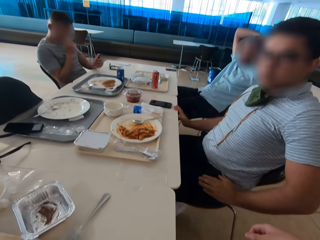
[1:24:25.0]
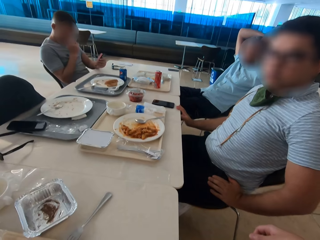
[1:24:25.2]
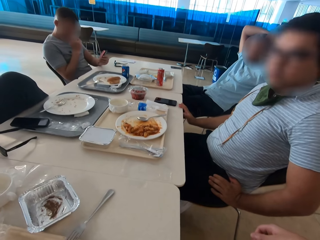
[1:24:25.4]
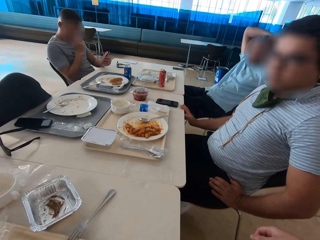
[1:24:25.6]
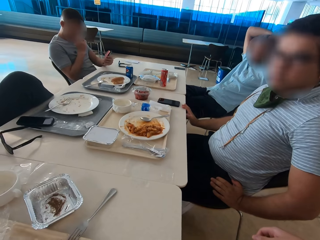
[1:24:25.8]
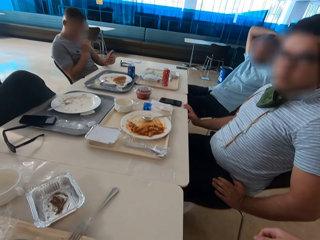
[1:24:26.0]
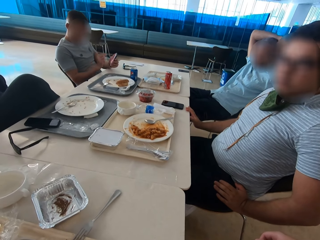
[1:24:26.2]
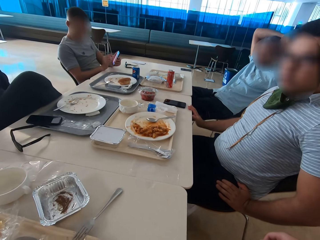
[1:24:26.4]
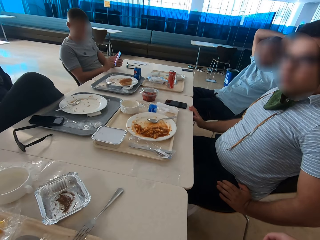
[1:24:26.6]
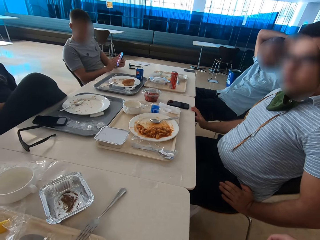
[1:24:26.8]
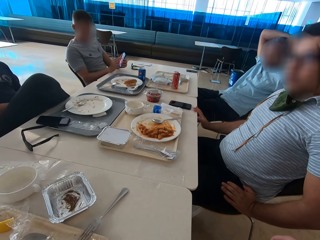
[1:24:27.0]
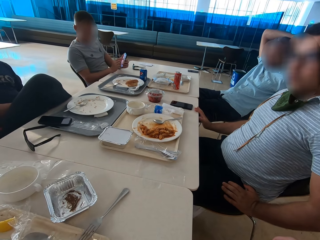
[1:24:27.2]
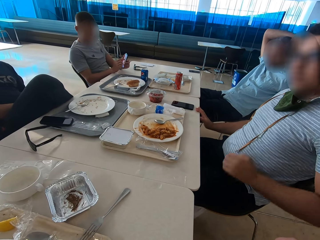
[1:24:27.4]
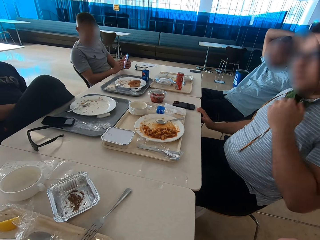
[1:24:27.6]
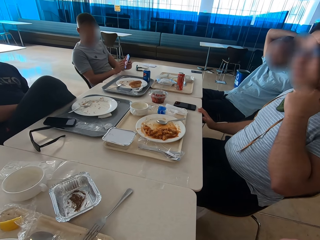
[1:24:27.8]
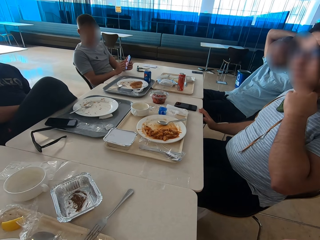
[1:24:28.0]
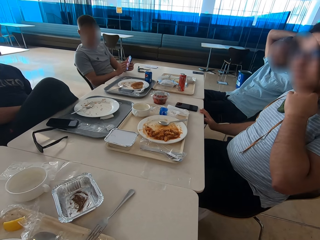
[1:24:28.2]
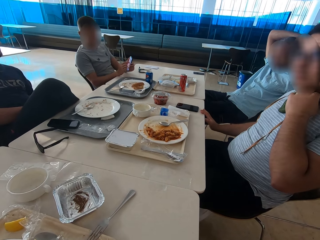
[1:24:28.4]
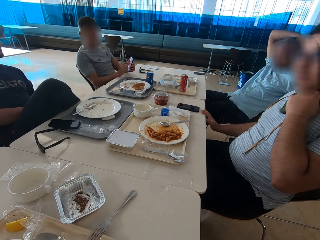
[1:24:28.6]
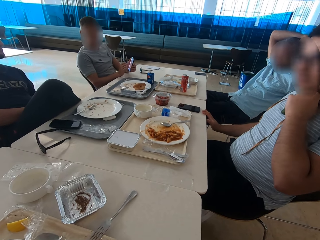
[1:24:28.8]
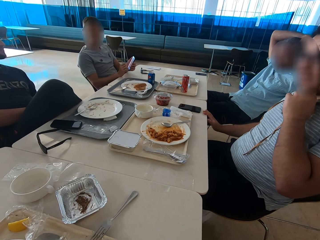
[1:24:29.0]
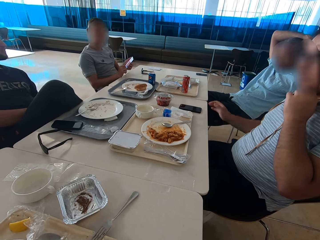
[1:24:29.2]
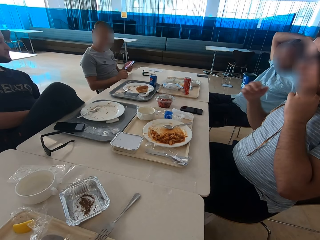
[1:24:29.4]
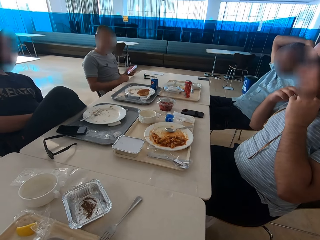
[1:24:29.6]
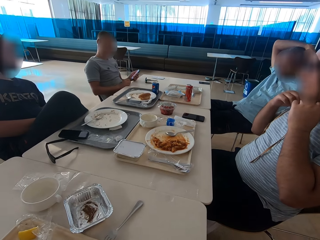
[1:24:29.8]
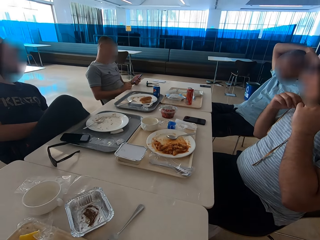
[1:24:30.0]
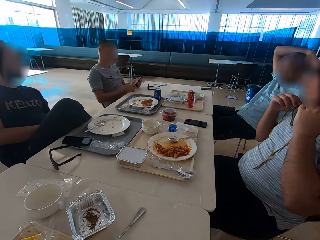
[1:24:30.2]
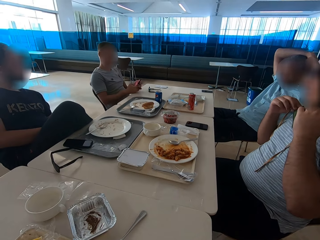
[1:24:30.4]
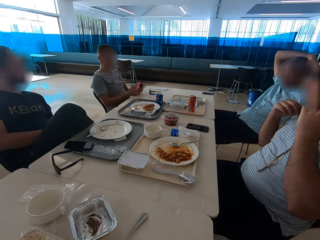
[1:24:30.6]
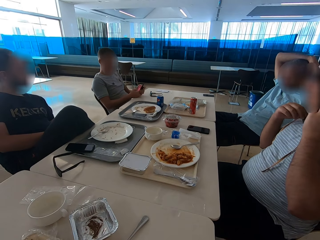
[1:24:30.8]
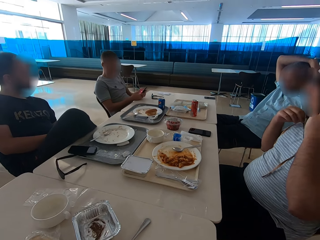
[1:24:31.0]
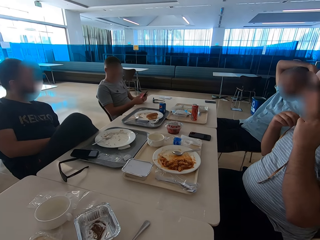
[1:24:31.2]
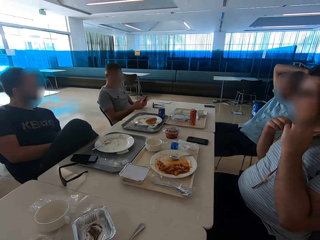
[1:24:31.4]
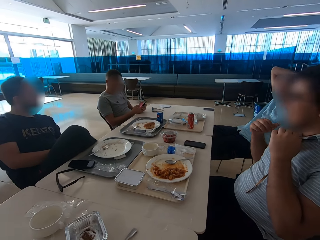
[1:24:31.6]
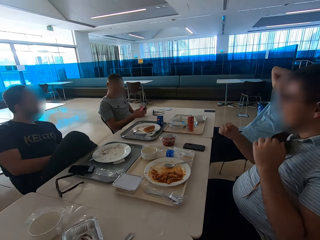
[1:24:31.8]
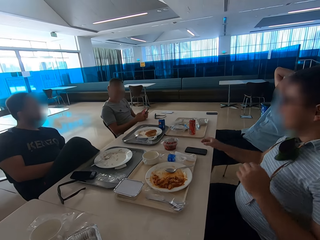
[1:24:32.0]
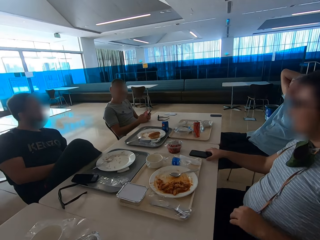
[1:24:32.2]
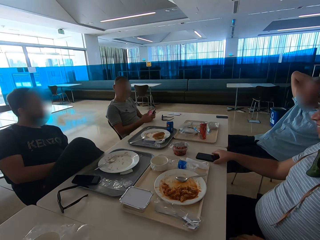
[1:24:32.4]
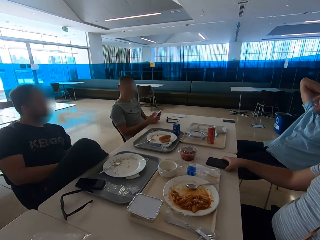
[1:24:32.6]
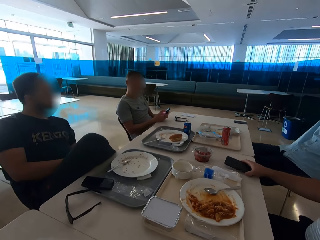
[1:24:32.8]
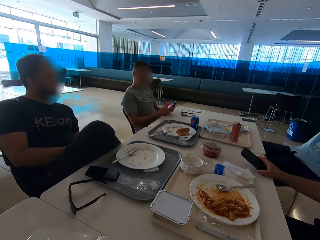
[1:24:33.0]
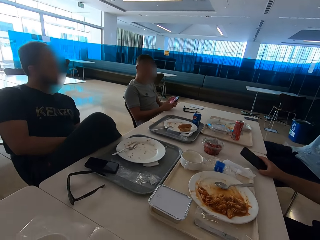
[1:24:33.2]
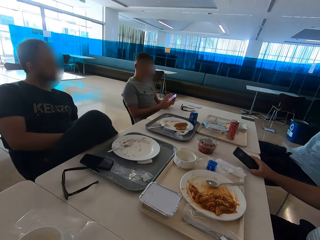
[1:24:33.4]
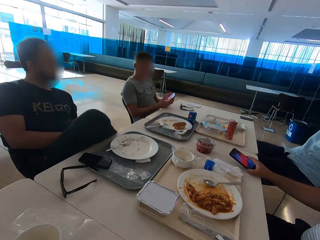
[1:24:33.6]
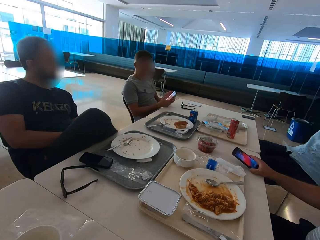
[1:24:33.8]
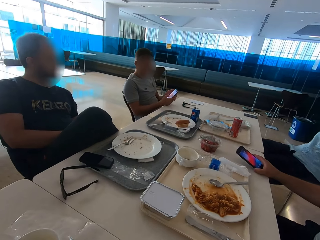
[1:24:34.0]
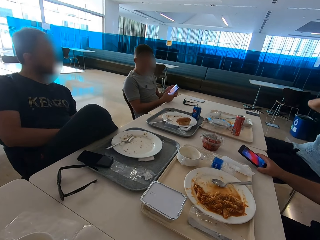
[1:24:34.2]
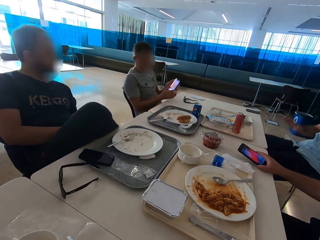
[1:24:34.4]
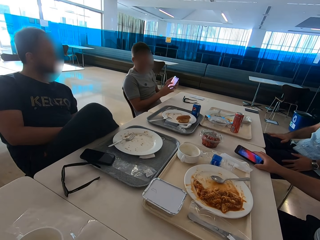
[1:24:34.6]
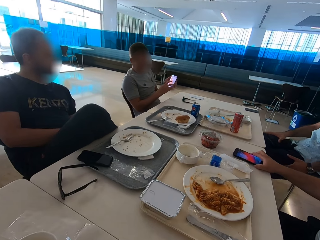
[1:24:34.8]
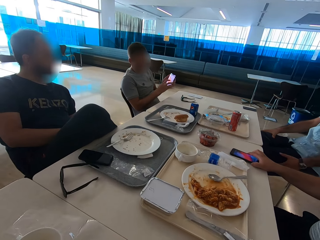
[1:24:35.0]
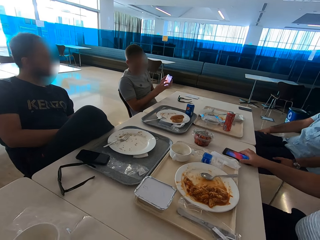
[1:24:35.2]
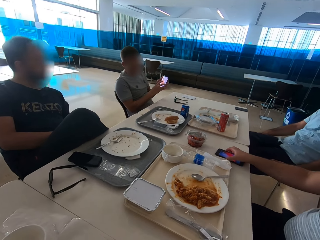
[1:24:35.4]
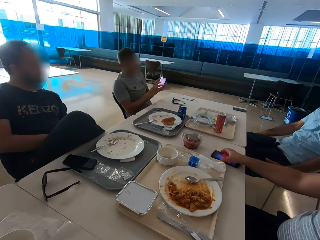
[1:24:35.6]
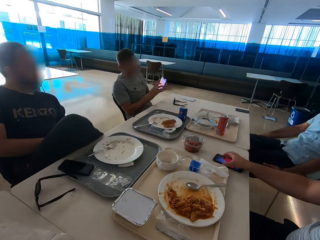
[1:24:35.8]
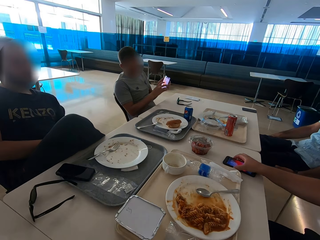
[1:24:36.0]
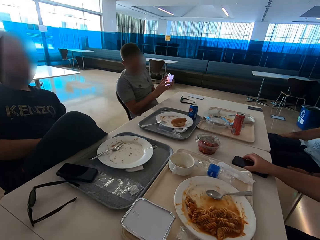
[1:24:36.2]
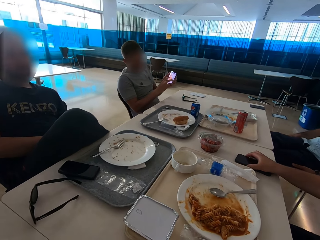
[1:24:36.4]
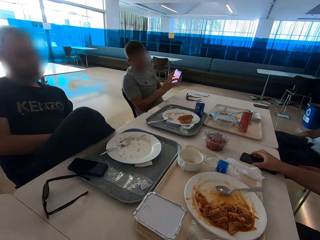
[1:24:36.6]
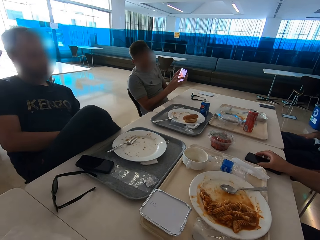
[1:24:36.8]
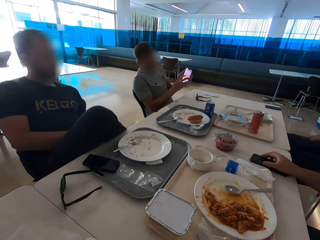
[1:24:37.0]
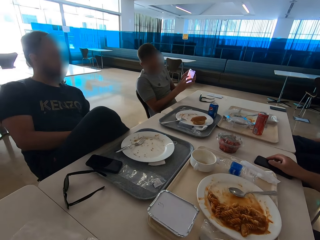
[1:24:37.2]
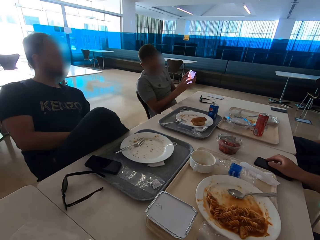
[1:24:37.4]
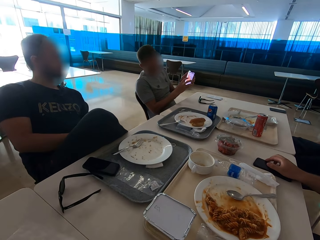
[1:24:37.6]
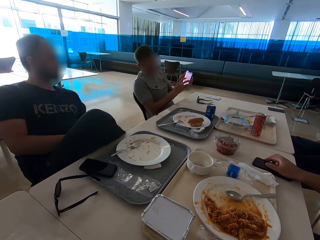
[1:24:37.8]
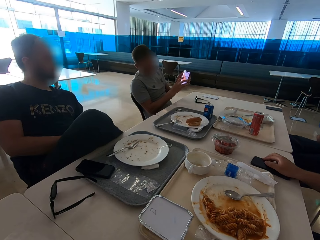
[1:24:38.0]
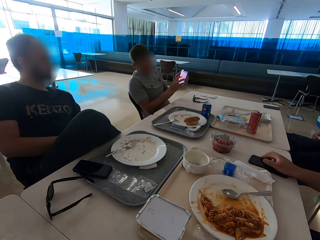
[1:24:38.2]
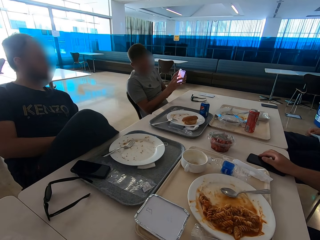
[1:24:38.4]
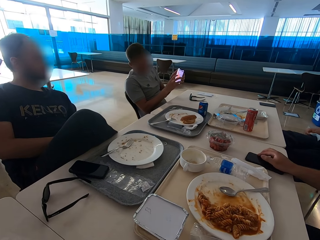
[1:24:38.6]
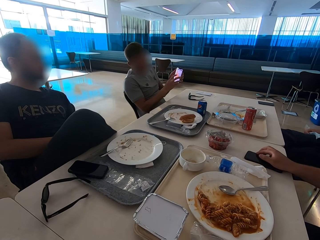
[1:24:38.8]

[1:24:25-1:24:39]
A man points at the phone's screen. Another man adjusts the mask with his hands. The second man lifts the phone up. A third man lowers both hands. The second man puts the phone on the table. The first man shows a fourth man the phone. The second man switches the phone off.

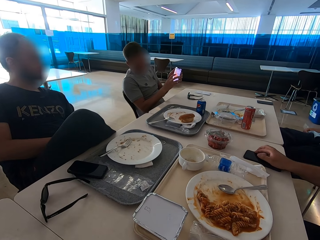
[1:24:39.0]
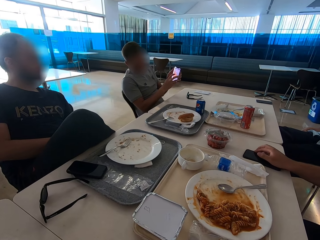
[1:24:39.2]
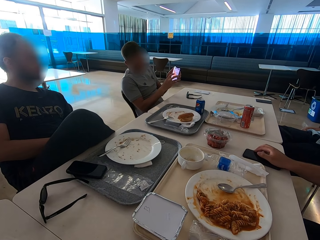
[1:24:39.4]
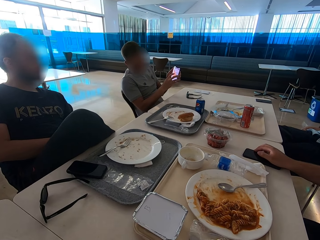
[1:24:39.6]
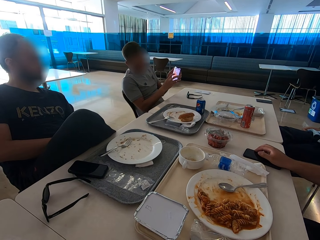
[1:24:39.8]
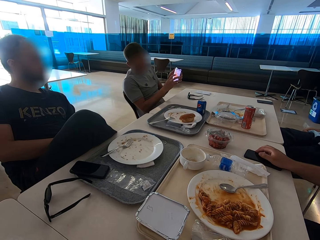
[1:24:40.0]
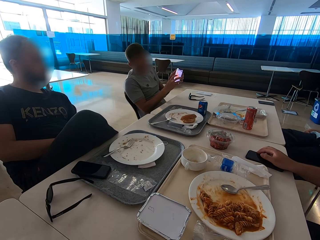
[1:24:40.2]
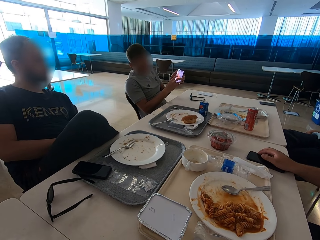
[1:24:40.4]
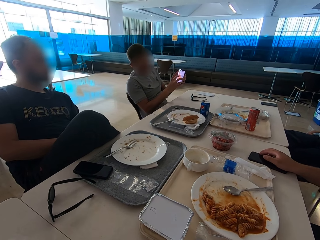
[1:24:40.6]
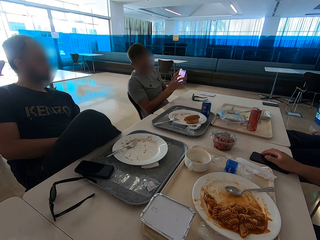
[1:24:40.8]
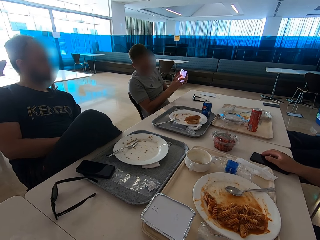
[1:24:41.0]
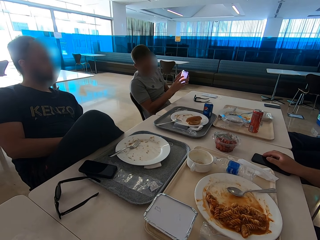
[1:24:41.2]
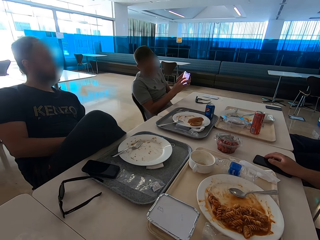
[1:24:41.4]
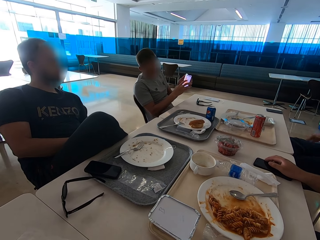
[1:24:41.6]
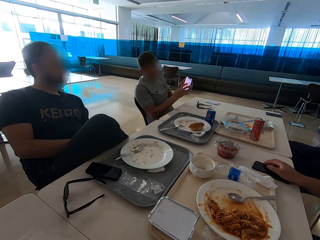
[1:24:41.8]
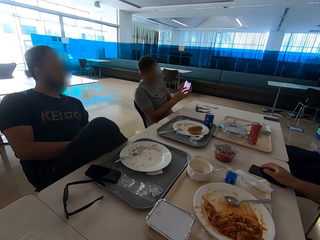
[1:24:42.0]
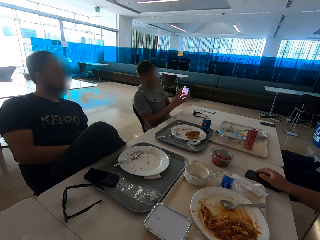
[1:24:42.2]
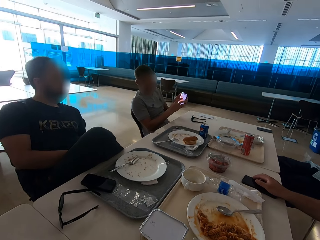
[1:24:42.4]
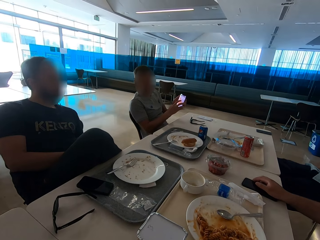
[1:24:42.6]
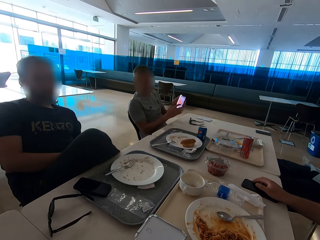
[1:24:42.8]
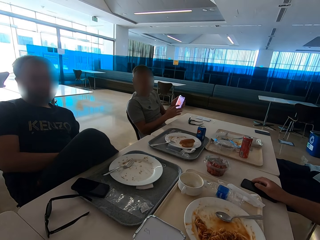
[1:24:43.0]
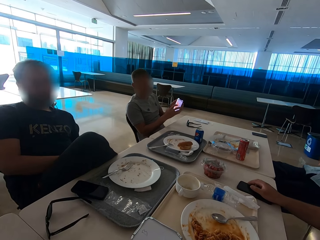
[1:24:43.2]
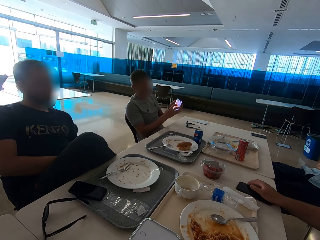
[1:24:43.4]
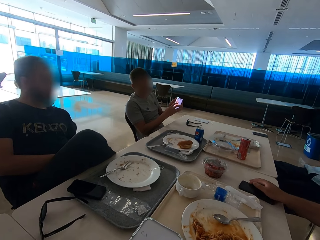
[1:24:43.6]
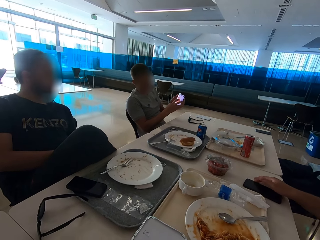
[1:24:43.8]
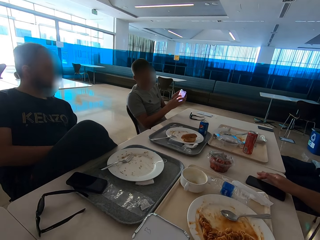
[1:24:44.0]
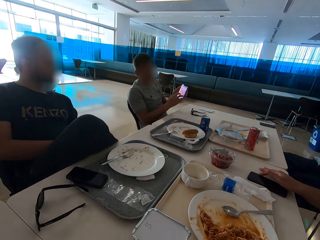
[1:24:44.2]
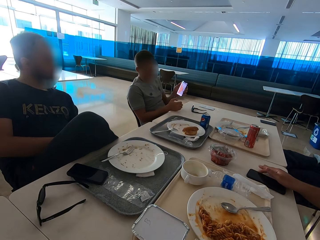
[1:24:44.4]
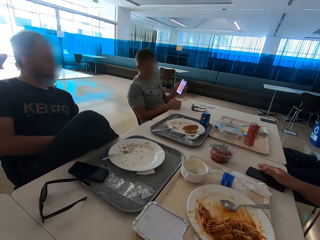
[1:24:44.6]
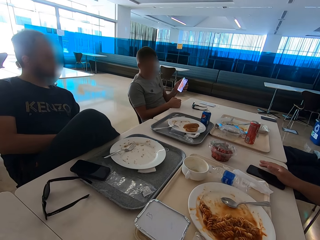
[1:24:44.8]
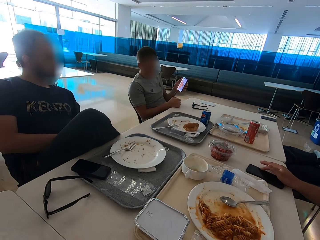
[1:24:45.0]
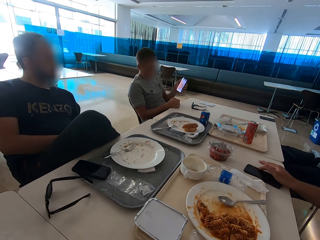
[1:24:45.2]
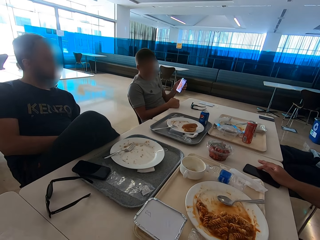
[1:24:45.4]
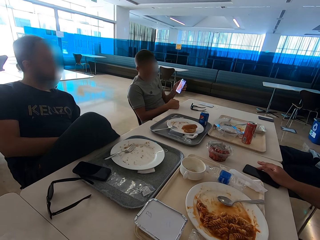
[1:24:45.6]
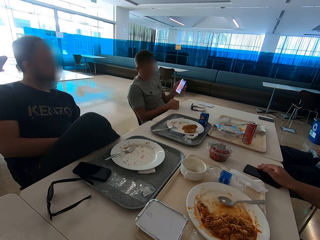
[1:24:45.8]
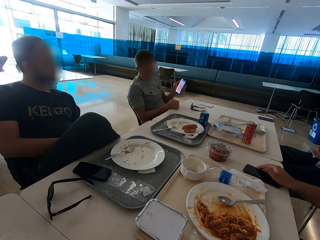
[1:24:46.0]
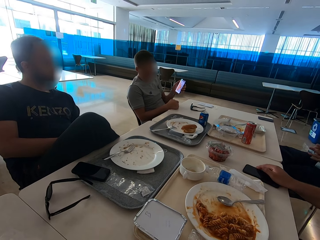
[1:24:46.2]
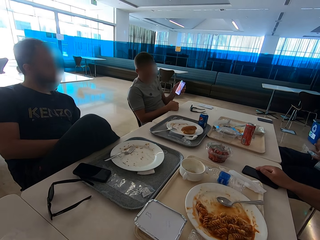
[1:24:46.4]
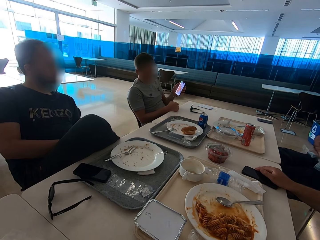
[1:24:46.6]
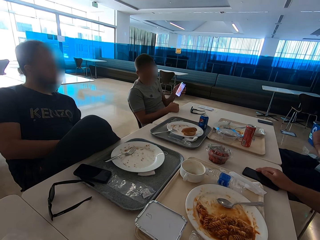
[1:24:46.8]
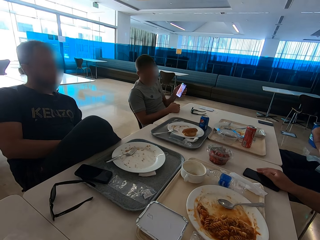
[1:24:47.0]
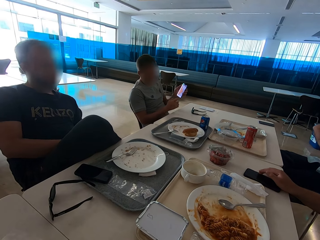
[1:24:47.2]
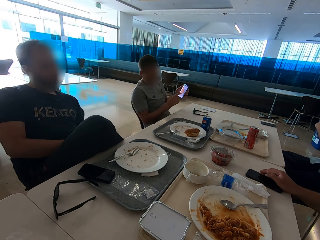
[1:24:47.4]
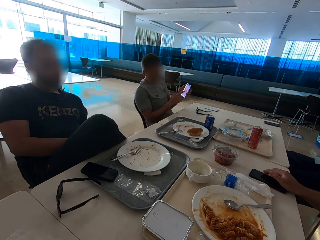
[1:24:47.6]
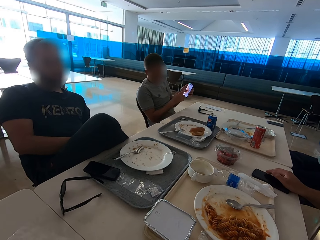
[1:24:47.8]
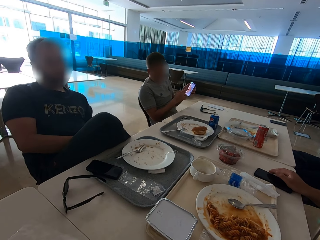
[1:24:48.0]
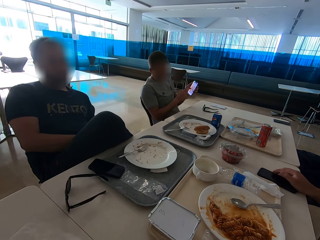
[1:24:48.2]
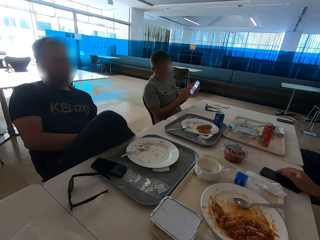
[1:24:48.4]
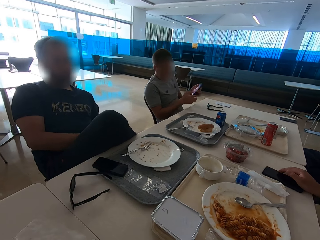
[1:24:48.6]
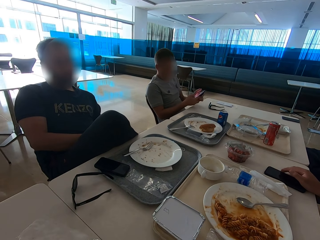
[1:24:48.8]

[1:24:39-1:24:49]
A person operates the phone.
